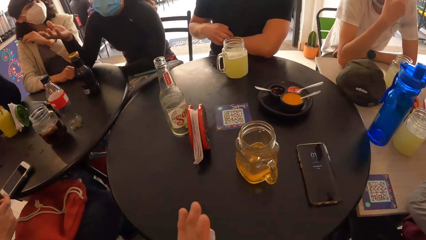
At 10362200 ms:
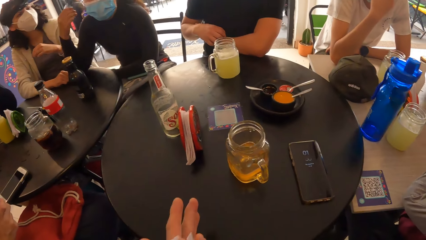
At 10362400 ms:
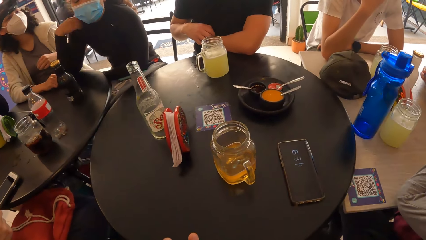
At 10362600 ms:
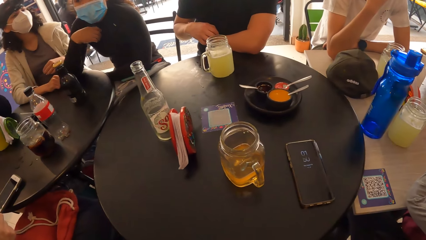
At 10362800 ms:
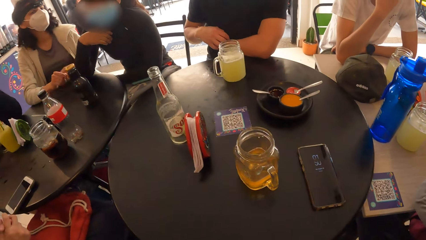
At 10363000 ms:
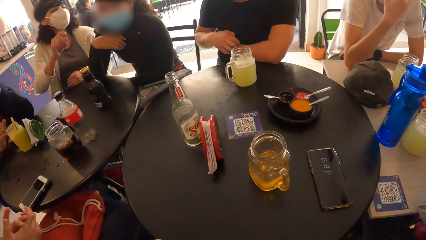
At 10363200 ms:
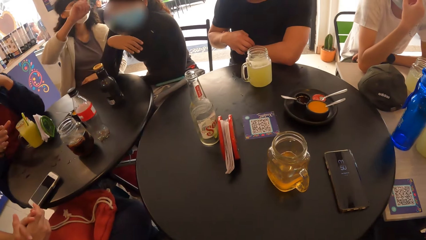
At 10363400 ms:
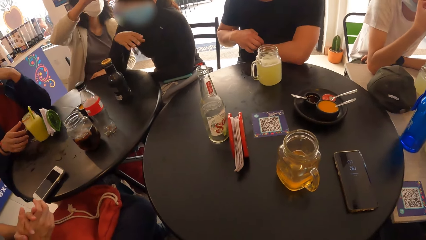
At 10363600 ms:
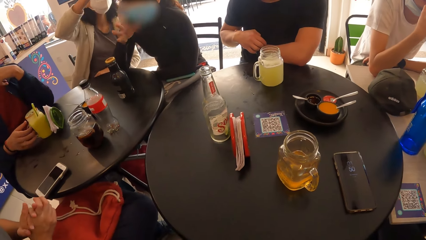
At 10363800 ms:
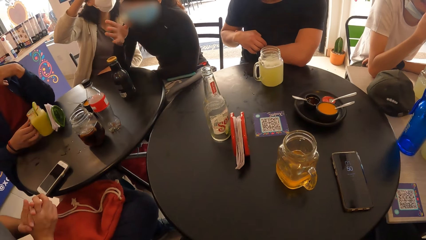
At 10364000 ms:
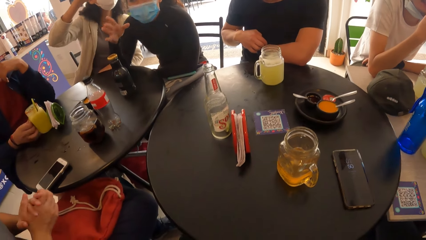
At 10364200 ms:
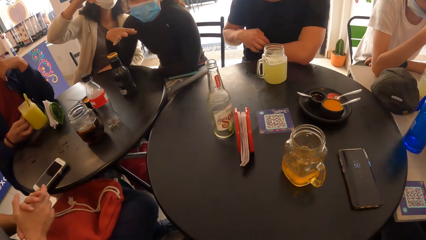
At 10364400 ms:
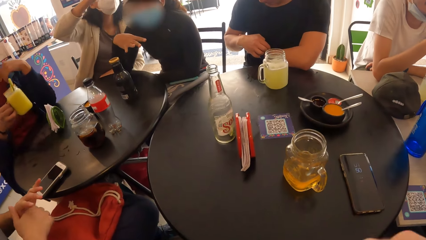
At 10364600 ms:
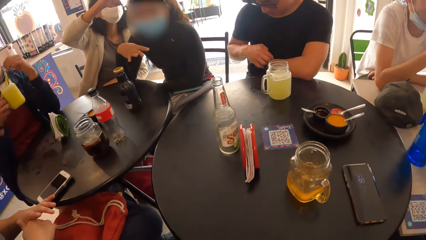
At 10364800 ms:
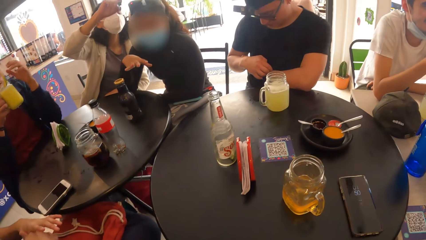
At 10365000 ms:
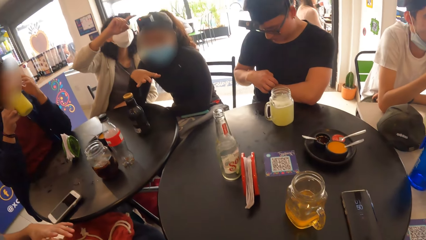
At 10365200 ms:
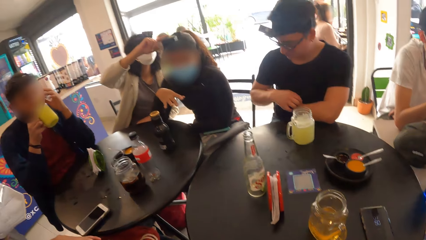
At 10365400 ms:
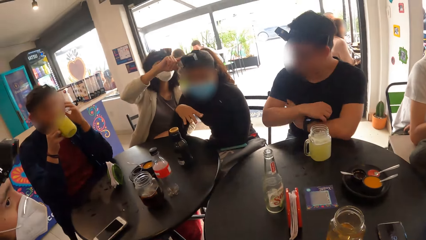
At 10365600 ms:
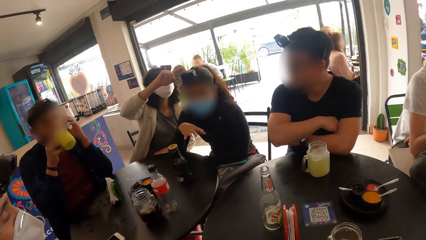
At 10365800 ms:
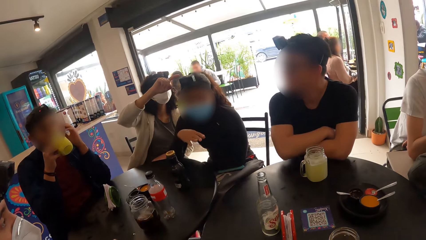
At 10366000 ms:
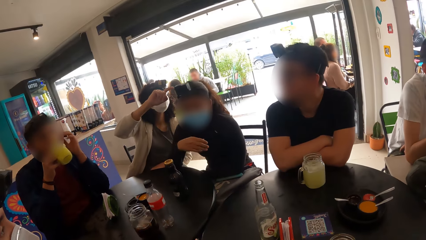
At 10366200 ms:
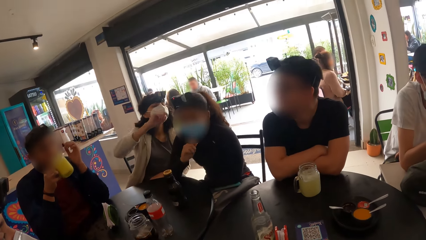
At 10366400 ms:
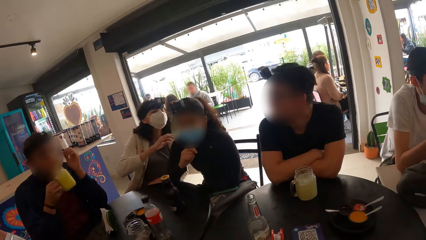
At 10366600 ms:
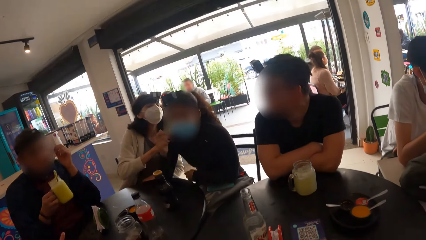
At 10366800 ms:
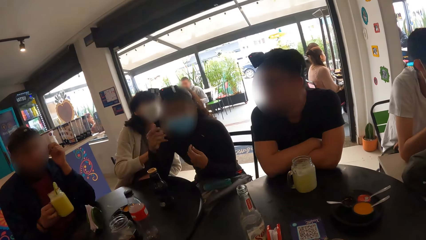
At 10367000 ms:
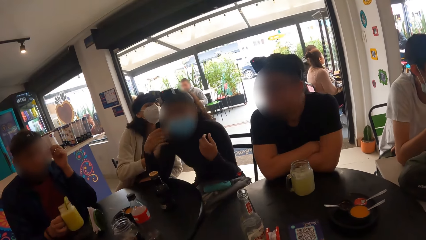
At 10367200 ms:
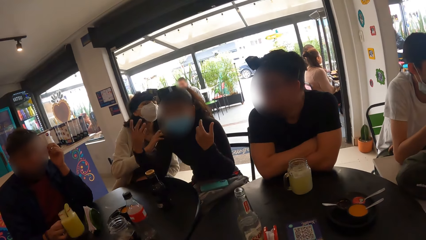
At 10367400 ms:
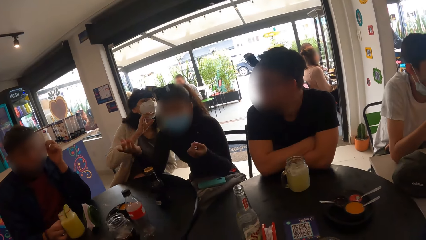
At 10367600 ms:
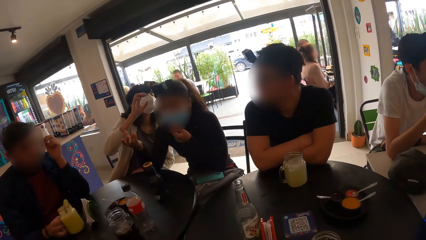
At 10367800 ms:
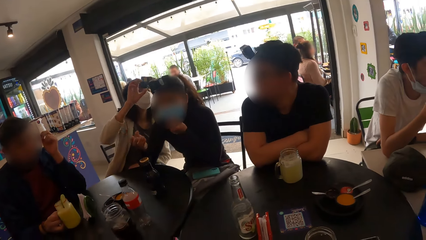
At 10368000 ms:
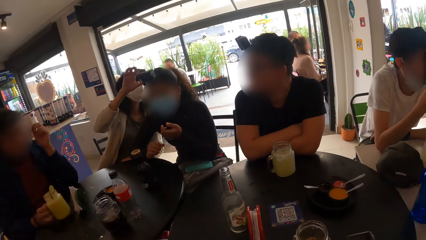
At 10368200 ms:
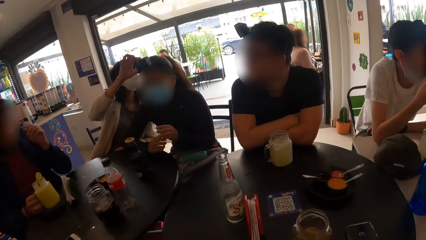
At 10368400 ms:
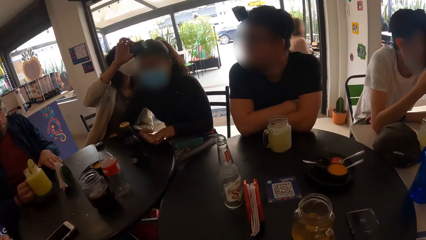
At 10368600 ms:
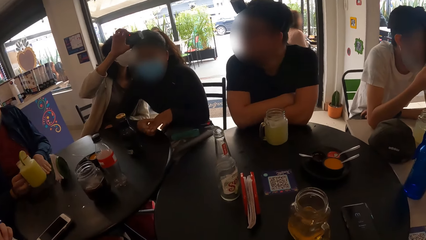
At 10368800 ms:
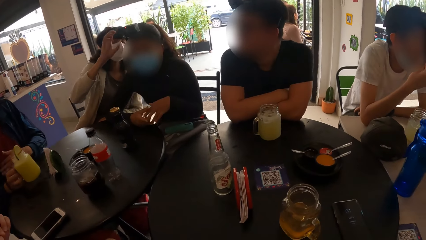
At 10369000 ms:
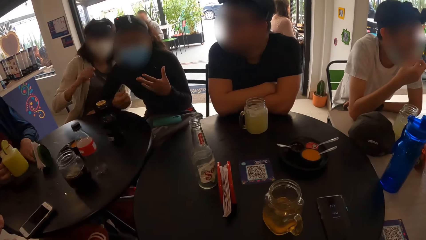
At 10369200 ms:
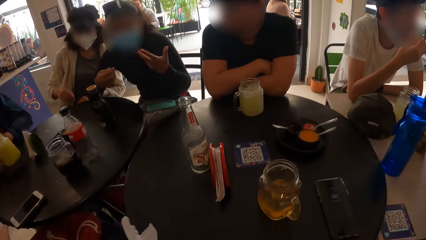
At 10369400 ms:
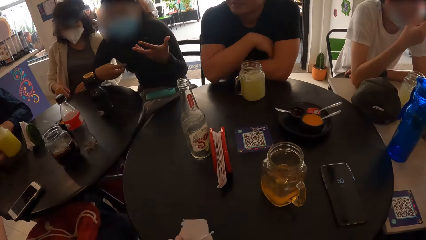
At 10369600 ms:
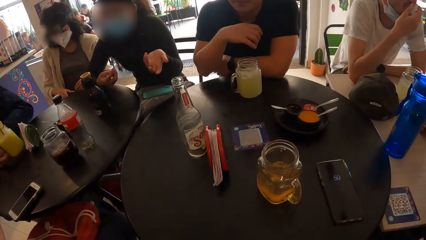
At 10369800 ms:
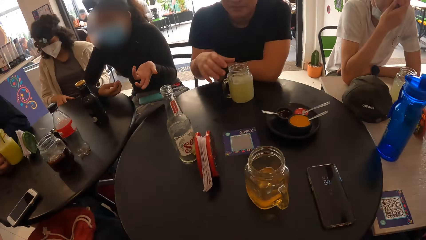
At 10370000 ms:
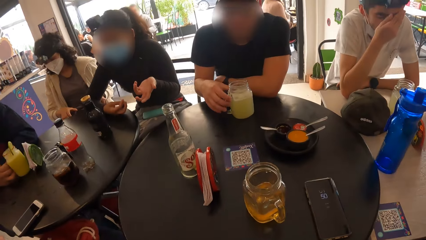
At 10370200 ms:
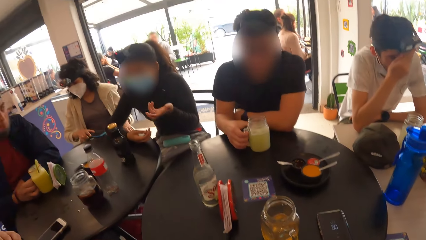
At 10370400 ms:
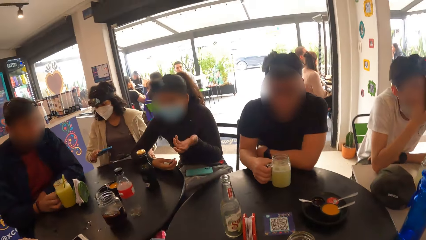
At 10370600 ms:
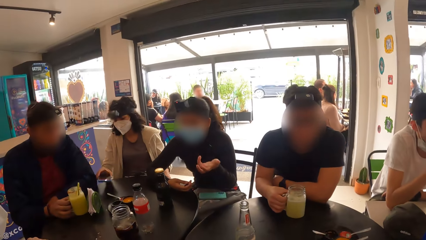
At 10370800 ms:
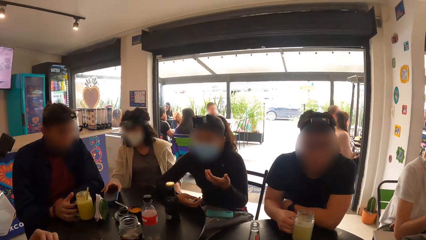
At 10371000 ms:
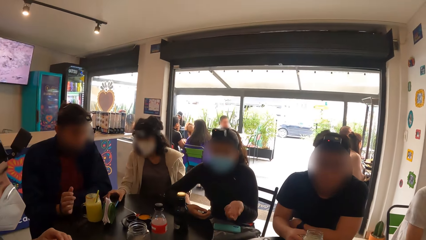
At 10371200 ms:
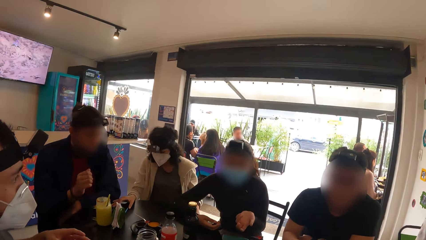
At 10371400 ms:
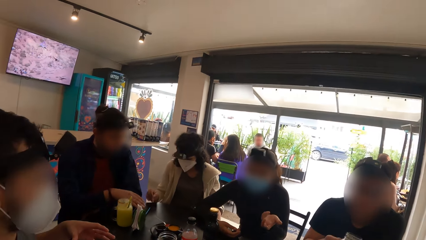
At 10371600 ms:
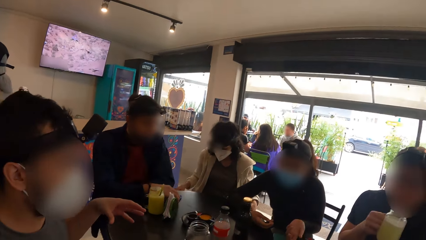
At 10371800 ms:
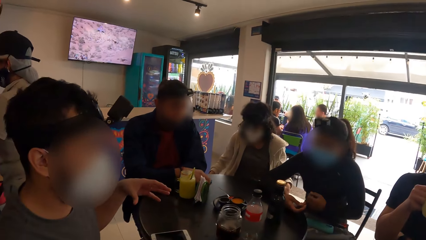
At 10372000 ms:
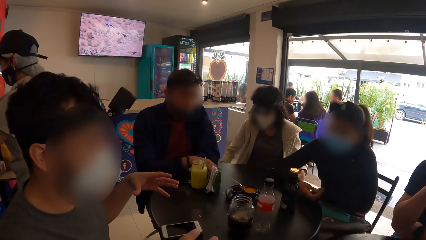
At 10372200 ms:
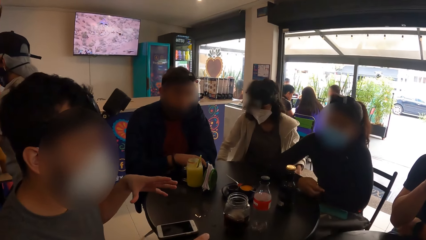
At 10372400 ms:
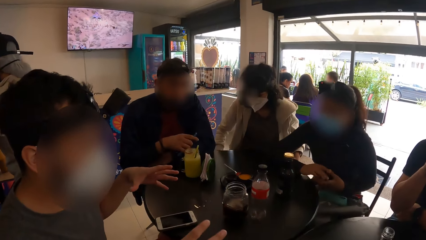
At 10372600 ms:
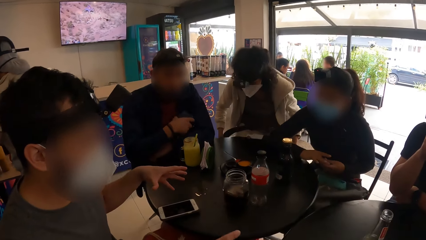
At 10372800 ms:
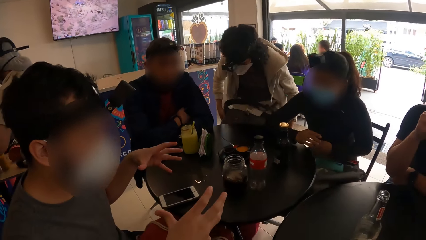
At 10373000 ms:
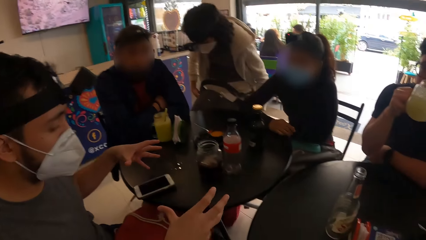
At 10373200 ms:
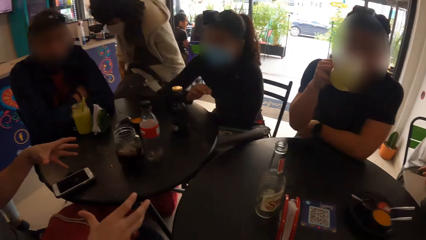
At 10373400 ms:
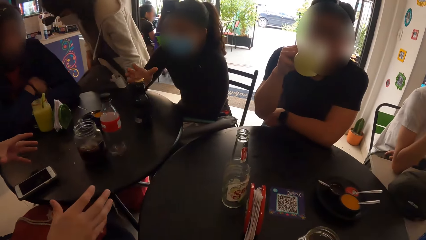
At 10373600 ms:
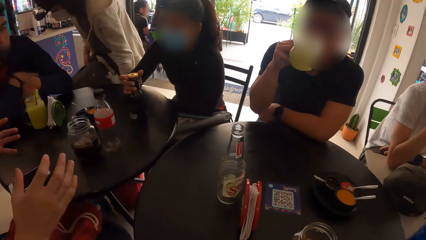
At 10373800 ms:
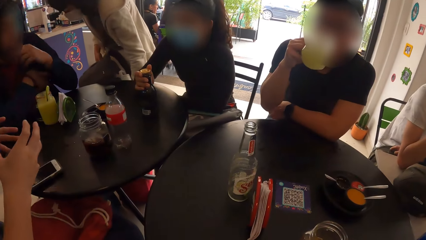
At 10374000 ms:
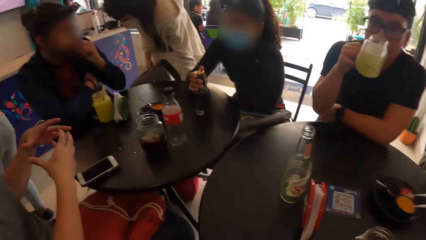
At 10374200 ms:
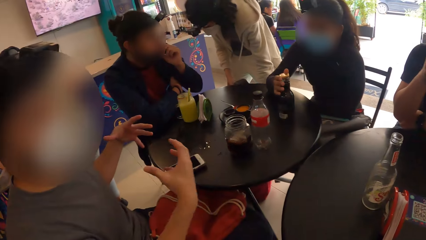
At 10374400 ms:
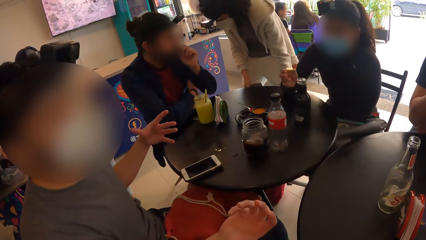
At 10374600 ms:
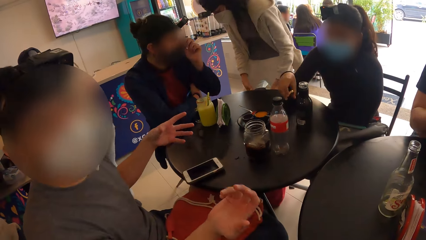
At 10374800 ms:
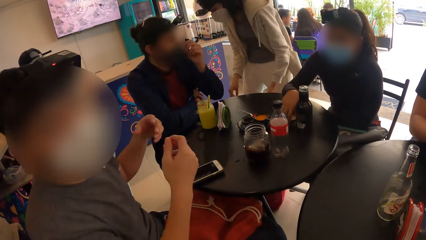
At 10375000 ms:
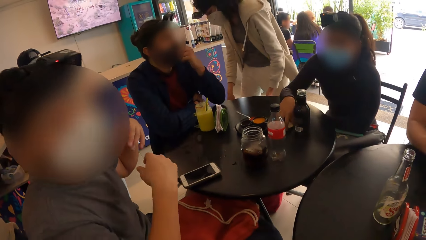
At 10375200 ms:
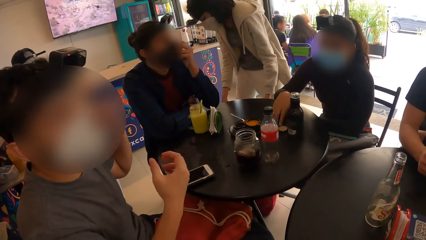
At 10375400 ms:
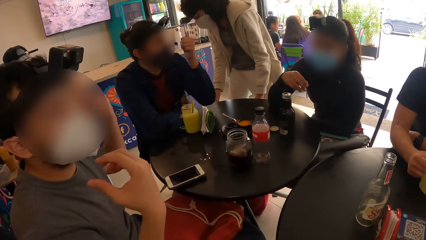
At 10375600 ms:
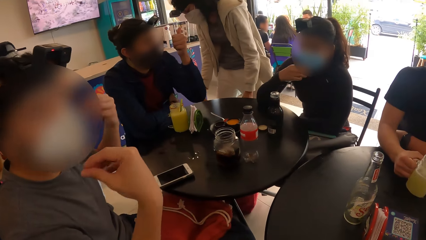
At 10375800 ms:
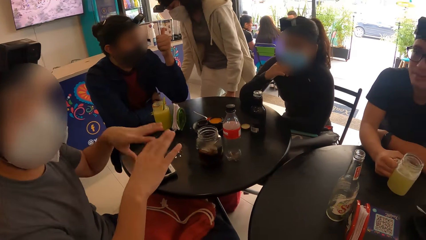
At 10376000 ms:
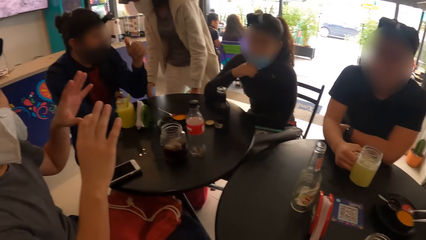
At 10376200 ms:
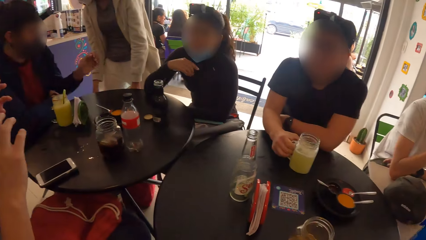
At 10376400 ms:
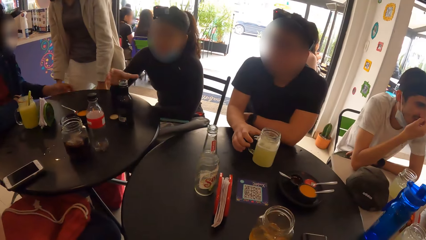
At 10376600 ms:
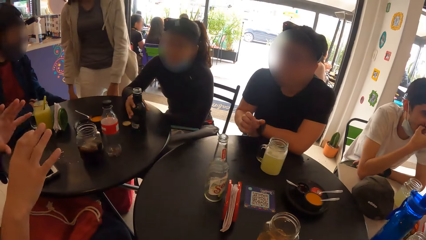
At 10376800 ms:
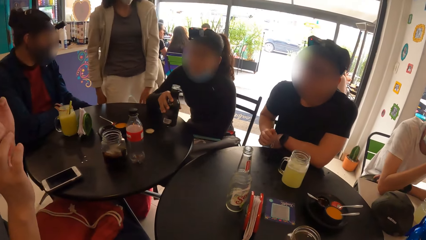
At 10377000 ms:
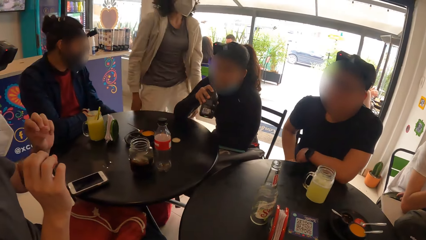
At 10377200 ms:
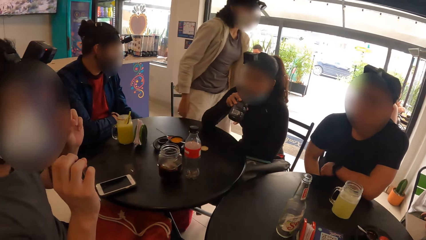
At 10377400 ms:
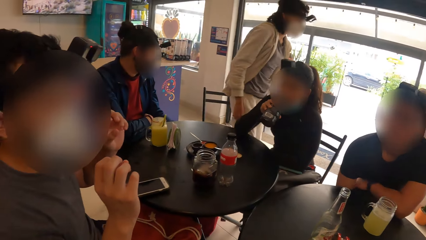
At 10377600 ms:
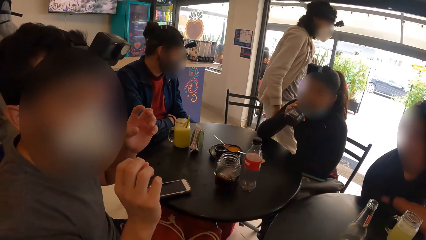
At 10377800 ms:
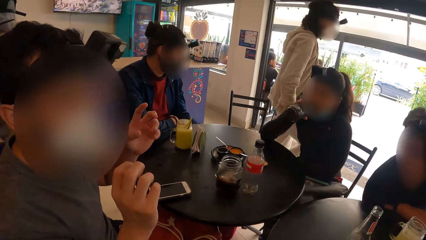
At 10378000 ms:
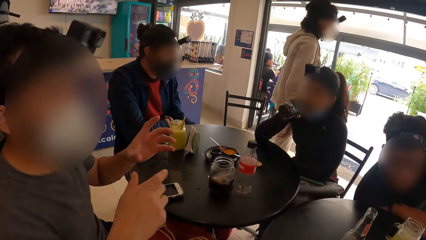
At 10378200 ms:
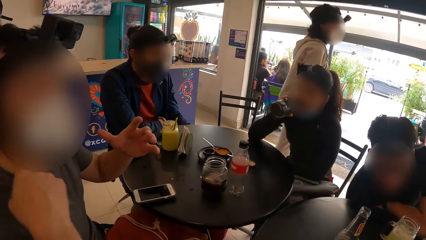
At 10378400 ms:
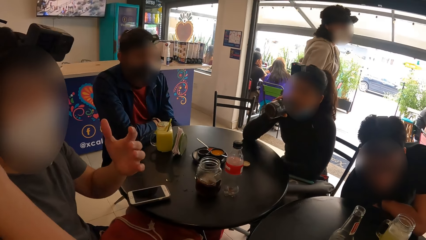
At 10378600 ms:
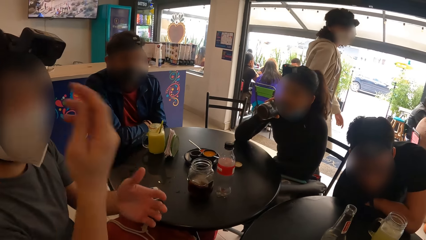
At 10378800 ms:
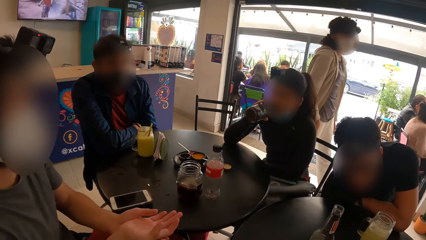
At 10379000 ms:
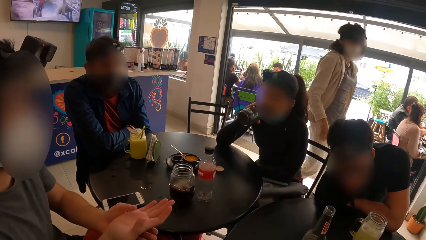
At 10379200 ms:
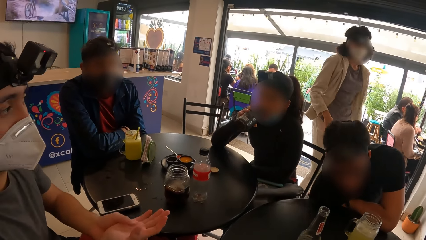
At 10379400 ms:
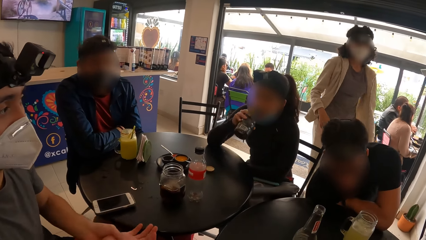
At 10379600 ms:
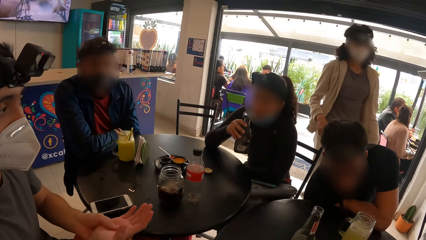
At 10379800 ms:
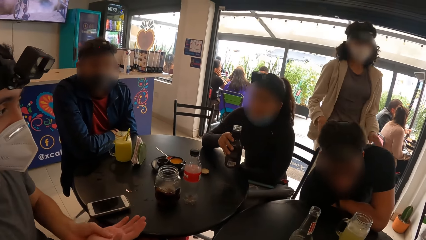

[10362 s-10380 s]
The camera wearer cleans both hands with the serviette in his right hand. A woman adjusts the headcam of another woman with both hands. A man picks up the jar of juice on the table with his right hand. The camera wearer looks around. The man drinks from the jar of juice in his right hand. He drops the jar of juice on the table with his right hand. He dusts the table with his left hand. Another man holds the handle of the jar of juice with his right hand. A third woman holds a phone with her right hand. She drops the phone on the table with her right hand. The second man picks up the jar of juice on the table with his right hand. The first man picks up the phone on the table with his right hand. The first woman walks to the second man. The camera wearer looks around. The second woman opens the bottle with her right hand. The second man drinks from the jar of juice in his right hand. A third man interacts with the group of people. The first man adjusts his face mask with his left hand. The camera wearer interacts with a person. The second woman drops the cover on the table with her right hand. The second man drops the jar of juice on the table with his right hand. The first man interacts with the first woman. The second woman picks up the bottle on the table with her right hand and drinks from the bottle in her right hand.
